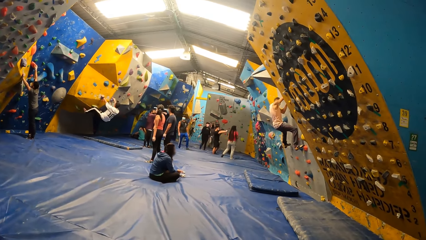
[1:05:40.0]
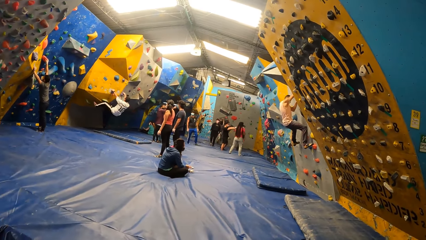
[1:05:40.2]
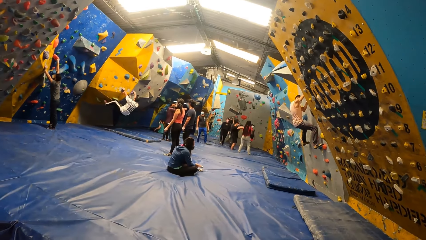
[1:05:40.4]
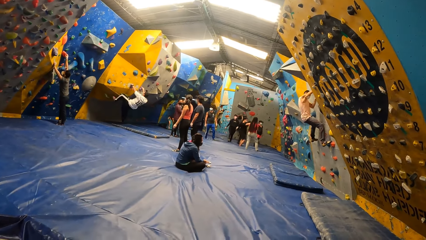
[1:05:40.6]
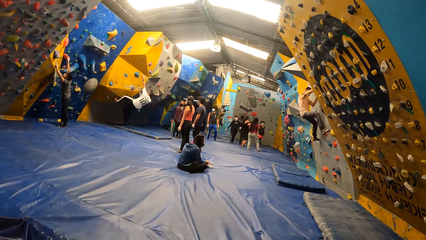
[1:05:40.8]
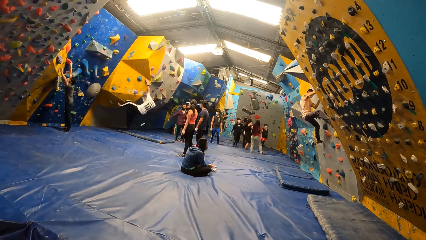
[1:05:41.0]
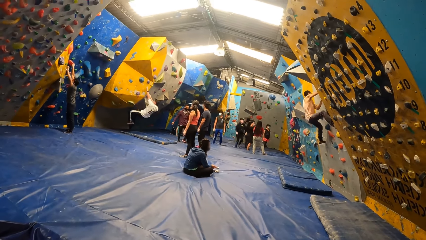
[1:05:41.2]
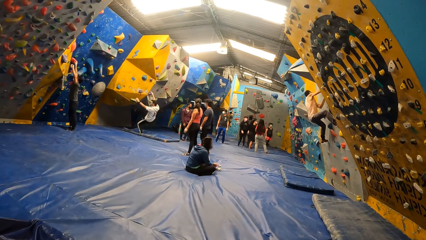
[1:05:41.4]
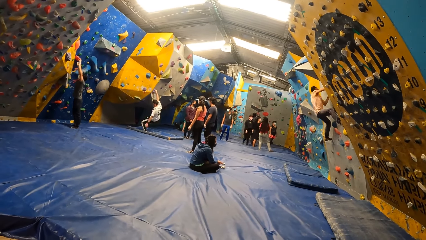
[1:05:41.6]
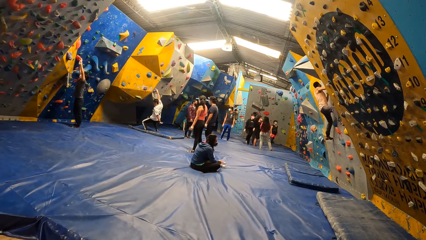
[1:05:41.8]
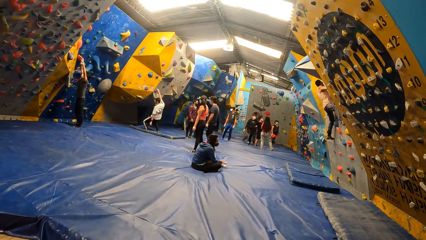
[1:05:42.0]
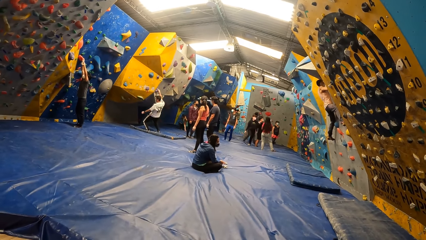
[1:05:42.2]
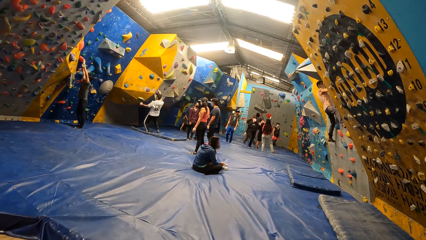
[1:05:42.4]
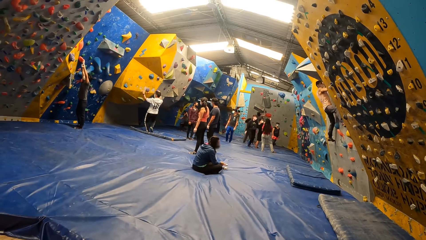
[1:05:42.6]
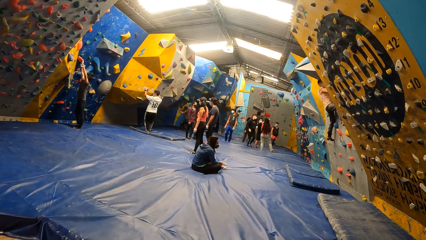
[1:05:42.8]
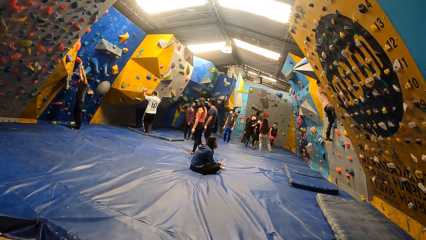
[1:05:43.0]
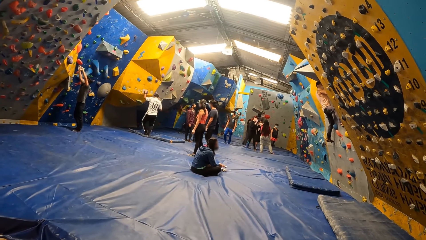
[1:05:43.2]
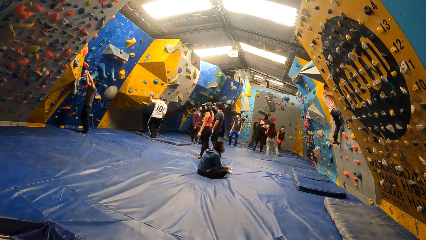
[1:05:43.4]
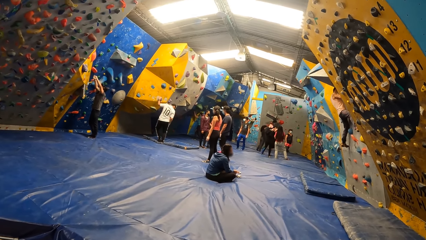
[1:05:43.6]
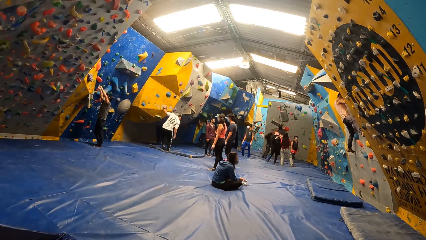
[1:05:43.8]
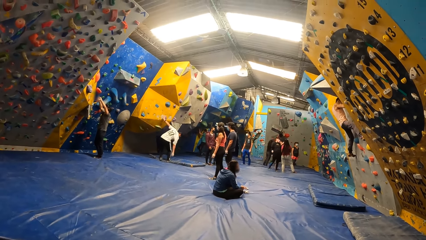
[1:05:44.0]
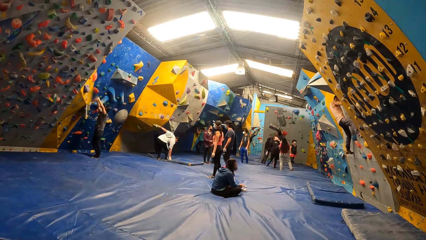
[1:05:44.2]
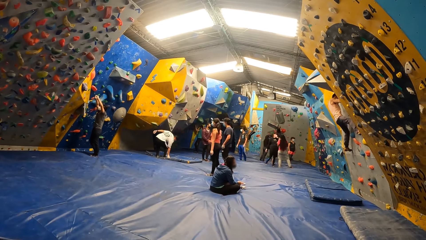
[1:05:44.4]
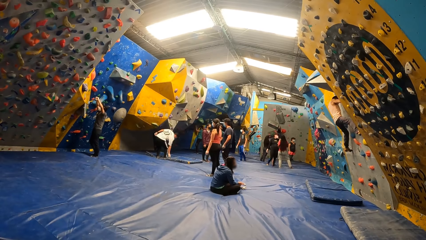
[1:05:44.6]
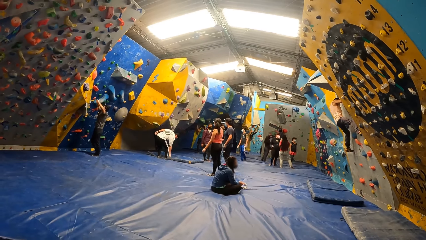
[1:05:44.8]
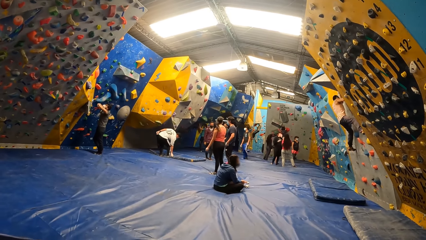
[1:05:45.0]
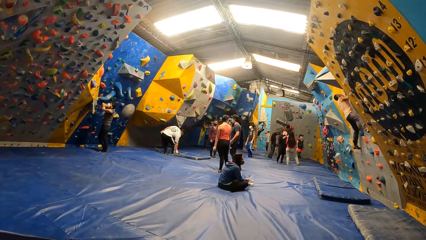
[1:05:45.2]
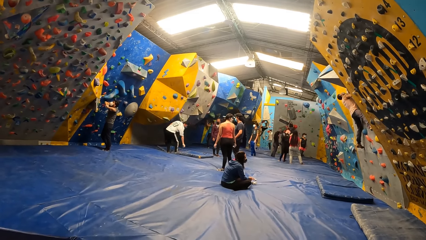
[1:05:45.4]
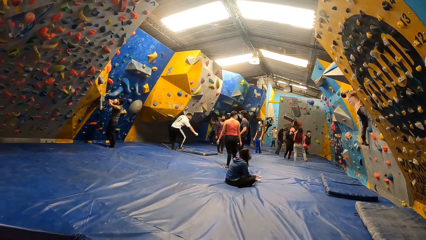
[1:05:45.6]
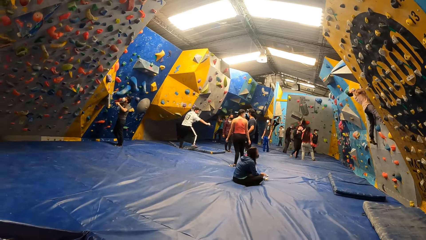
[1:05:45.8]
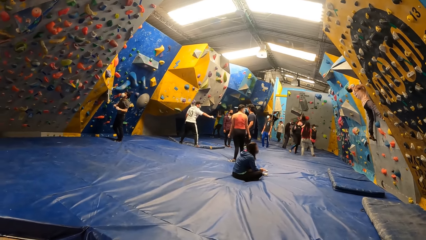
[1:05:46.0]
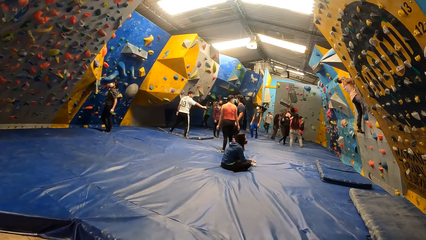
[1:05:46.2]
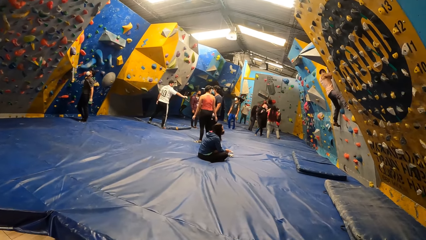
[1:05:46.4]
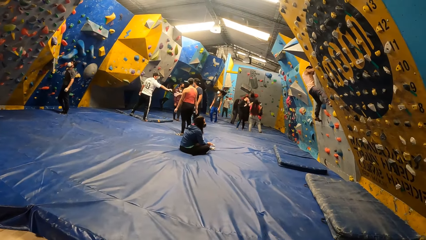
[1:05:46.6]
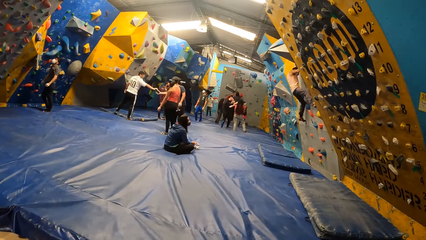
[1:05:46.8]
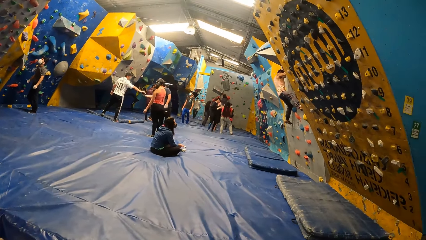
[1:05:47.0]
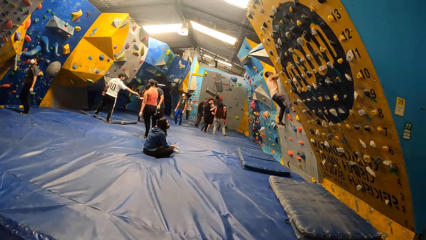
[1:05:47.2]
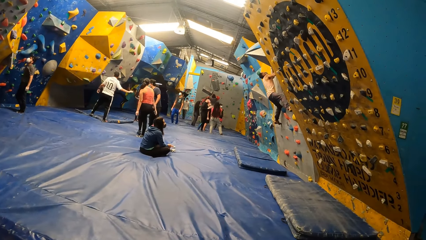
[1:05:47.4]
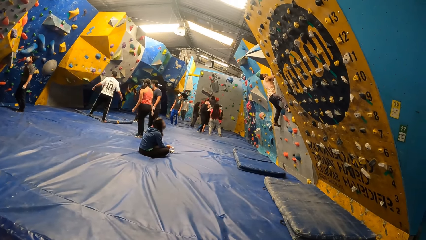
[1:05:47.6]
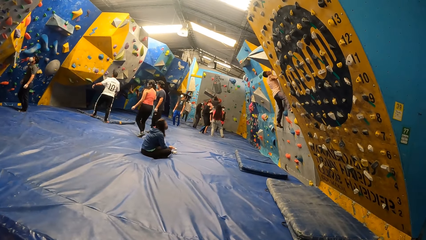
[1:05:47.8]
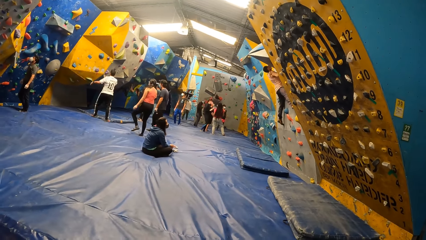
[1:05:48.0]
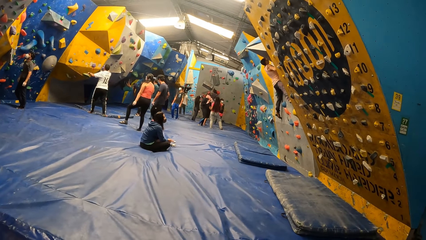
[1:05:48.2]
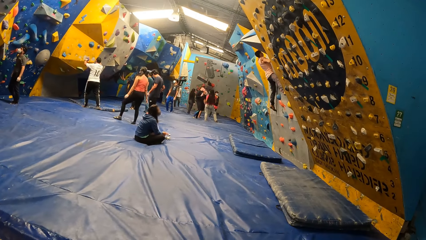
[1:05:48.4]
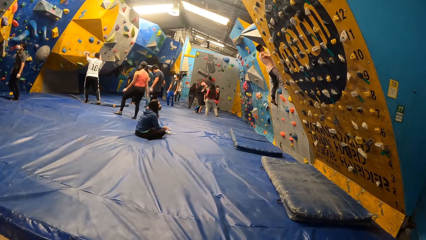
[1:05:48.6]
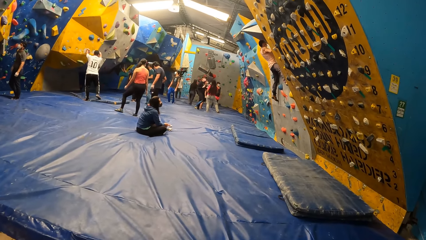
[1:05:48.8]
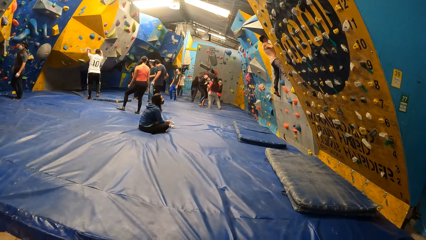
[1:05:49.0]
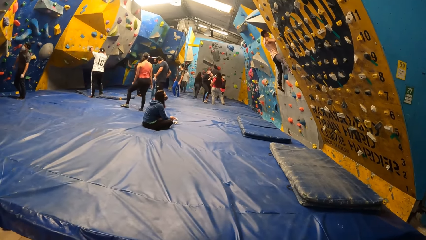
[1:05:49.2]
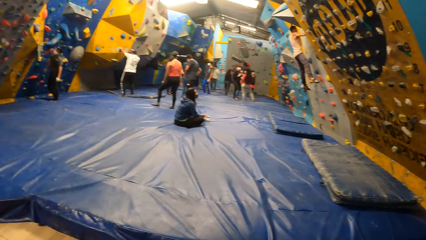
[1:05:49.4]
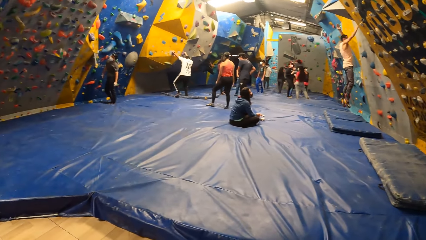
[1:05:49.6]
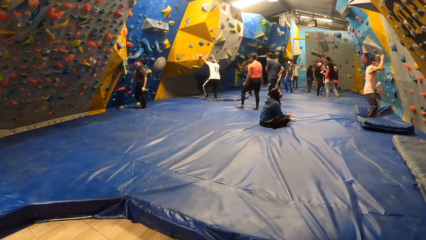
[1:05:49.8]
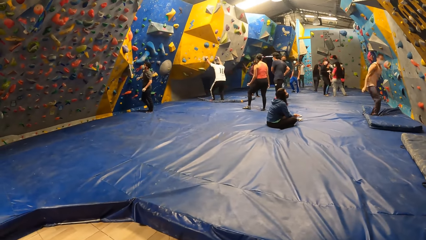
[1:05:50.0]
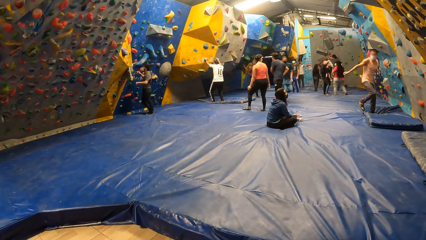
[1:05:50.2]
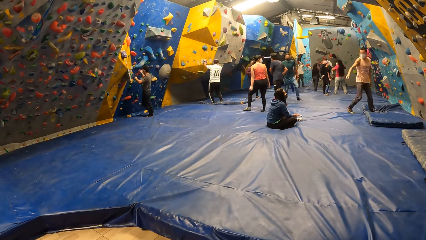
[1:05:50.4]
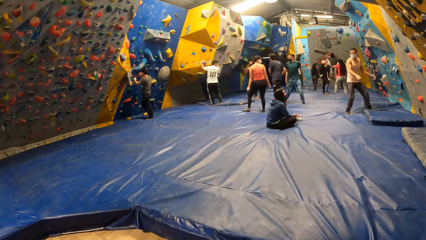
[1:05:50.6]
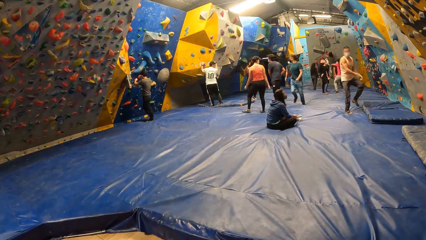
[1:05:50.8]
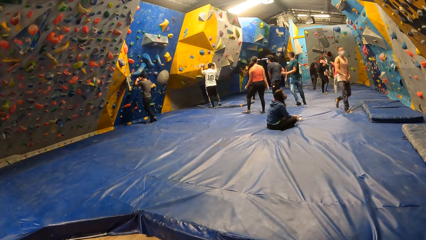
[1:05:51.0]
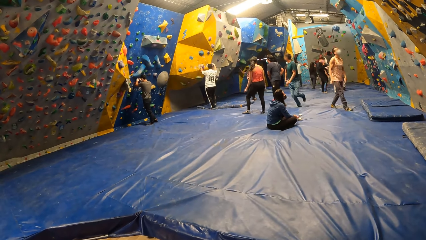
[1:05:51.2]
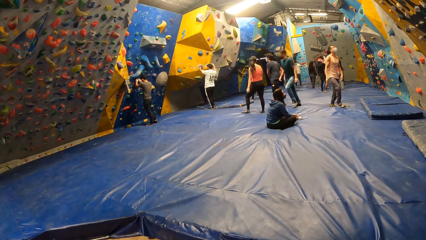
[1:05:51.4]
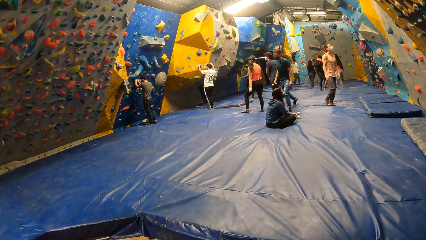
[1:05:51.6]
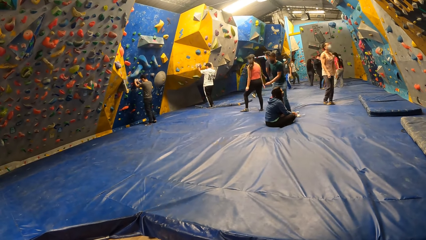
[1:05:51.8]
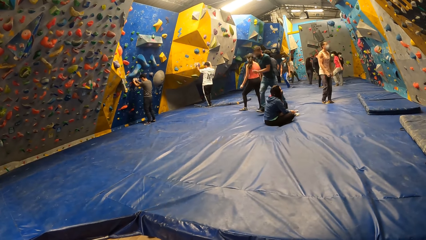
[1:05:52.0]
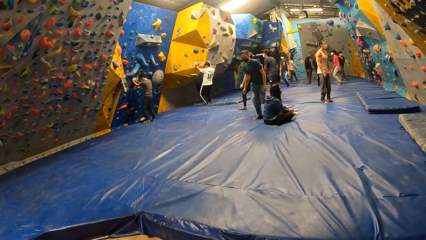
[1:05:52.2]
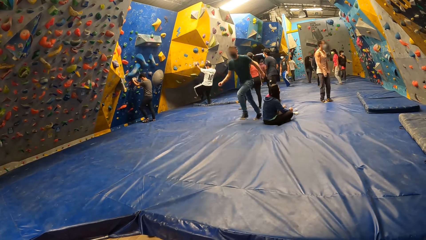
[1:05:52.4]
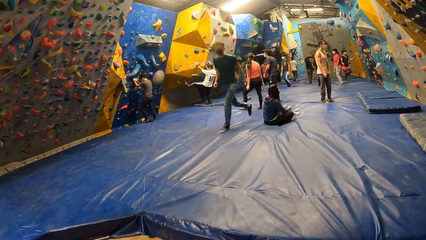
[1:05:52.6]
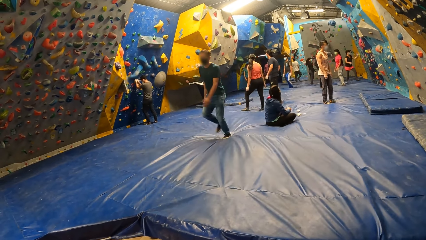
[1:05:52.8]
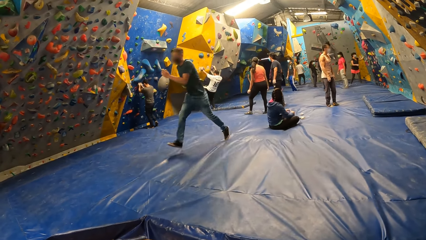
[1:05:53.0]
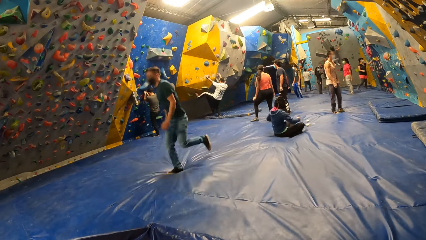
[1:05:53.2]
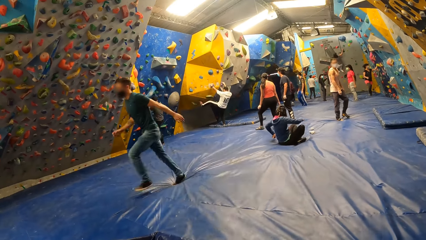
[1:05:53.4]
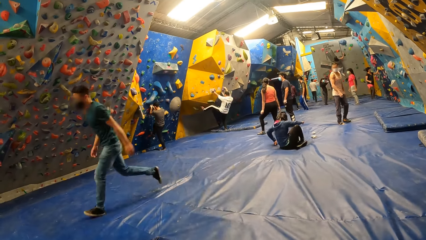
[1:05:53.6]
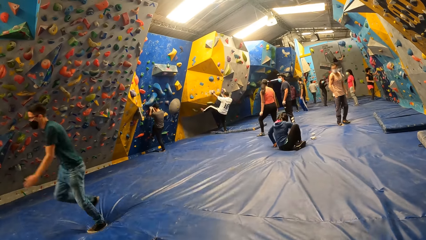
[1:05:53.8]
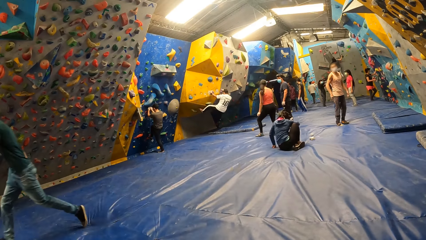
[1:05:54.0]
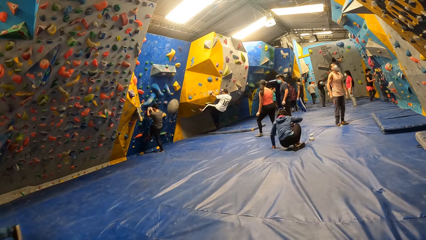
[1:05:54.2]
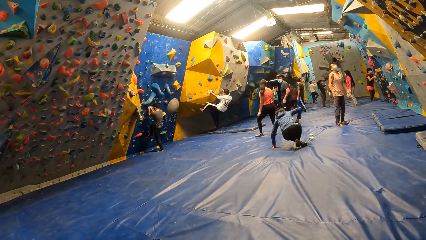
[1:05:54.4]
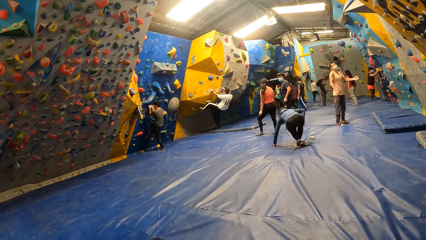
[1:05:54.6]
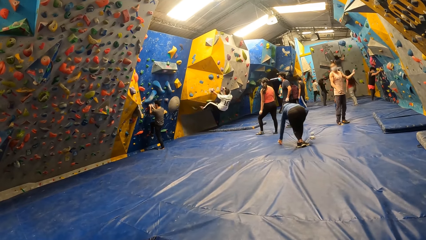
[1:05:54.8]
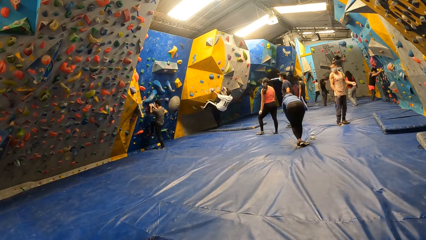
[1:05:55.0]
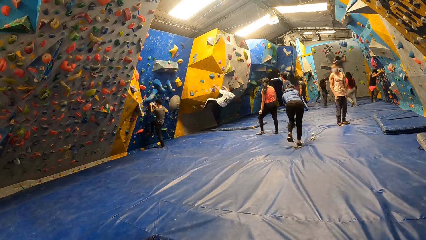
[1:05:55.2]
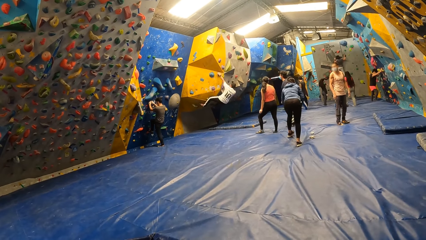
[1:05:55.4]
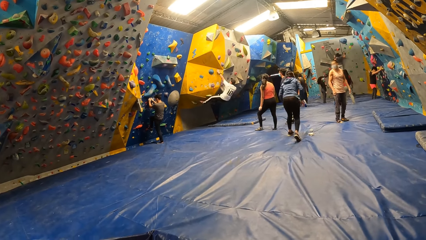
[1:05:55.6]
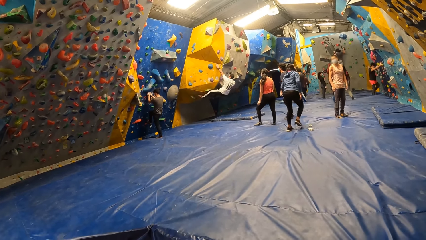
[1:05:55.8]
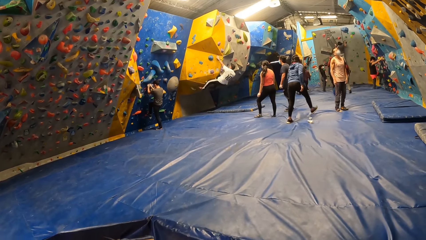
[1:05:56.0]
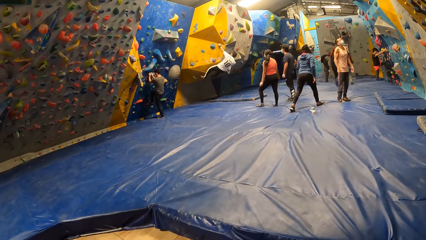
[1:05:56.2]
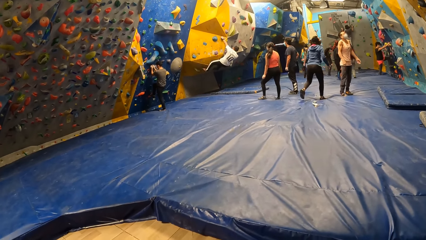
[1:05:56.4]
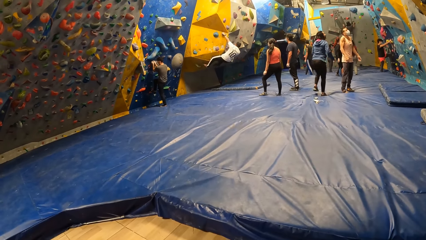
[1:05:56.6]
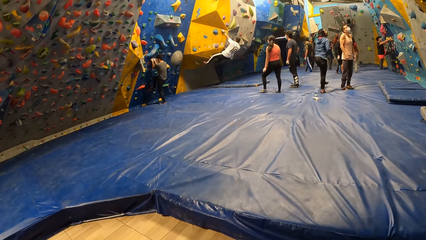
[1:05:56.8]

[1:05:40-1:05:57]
The camera wearer looks around the room.
